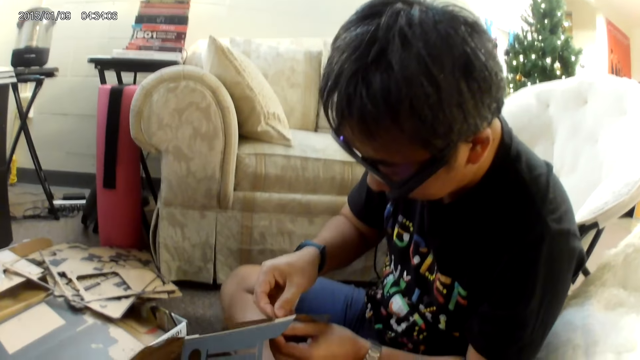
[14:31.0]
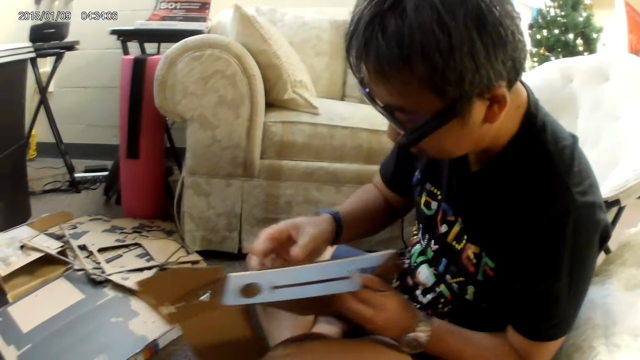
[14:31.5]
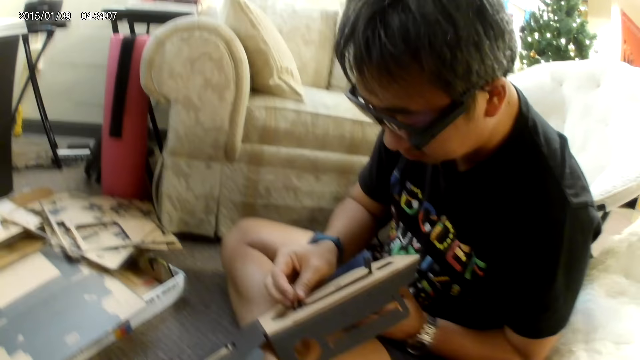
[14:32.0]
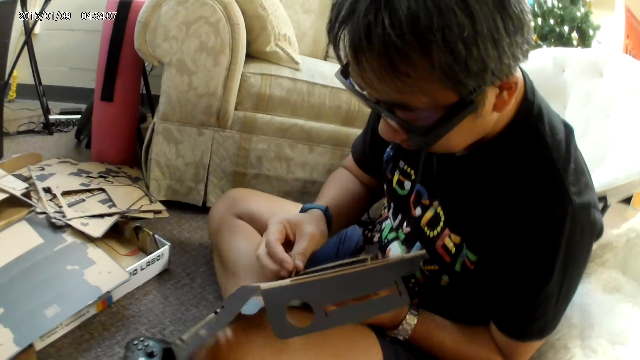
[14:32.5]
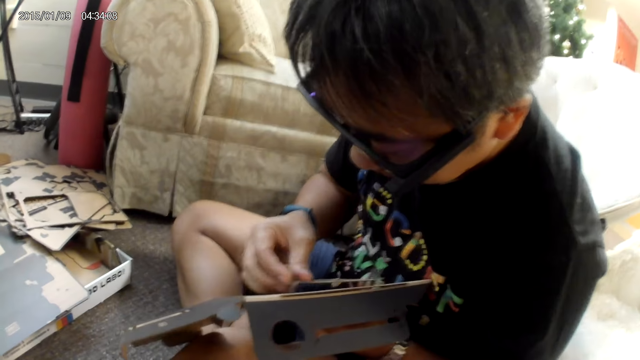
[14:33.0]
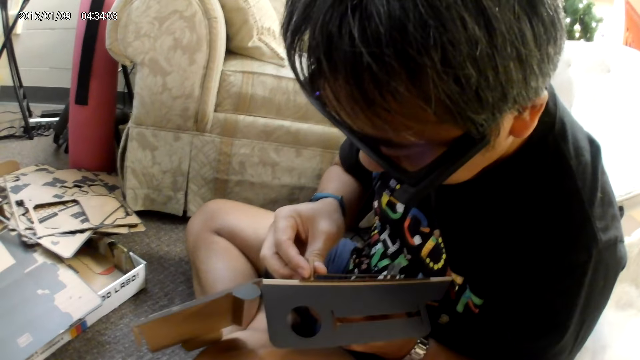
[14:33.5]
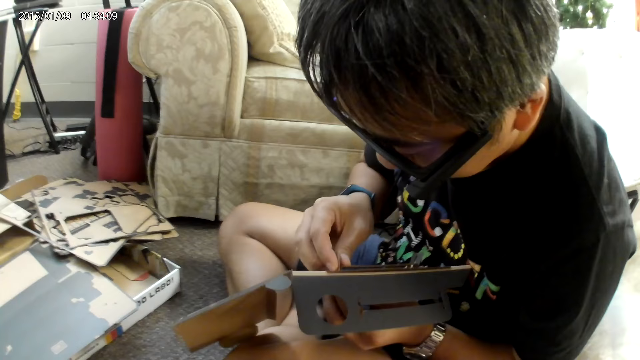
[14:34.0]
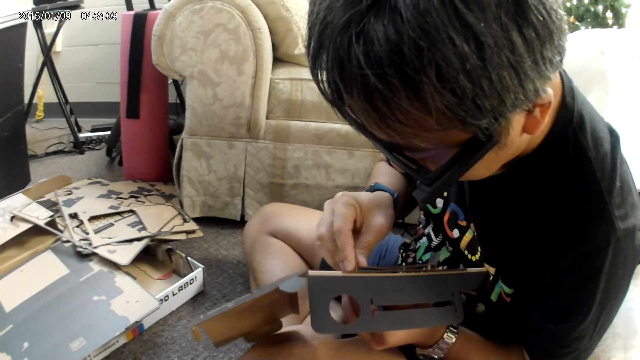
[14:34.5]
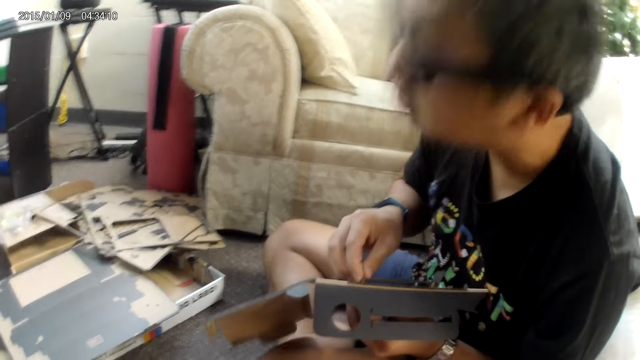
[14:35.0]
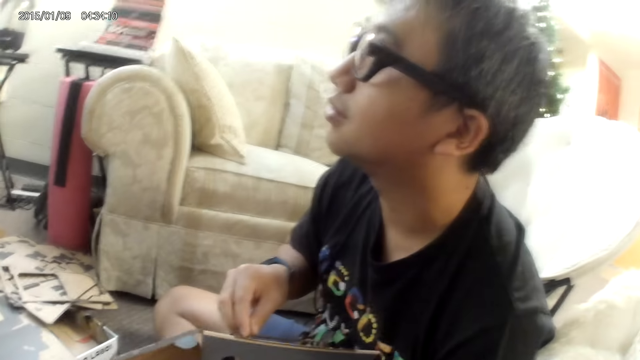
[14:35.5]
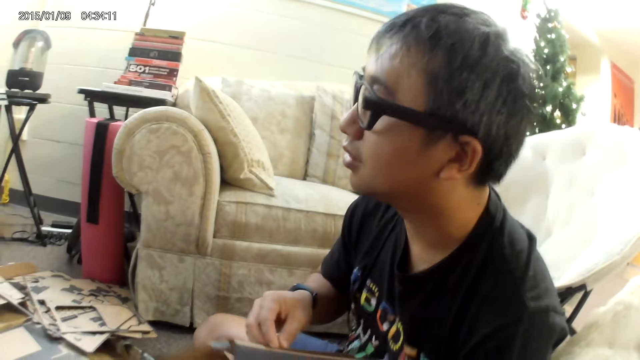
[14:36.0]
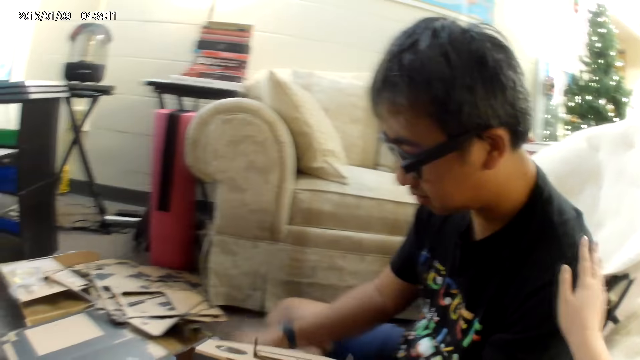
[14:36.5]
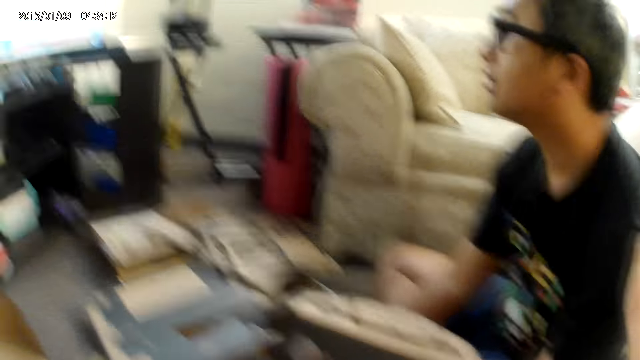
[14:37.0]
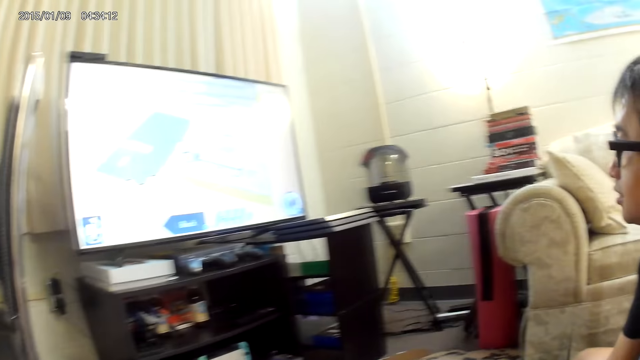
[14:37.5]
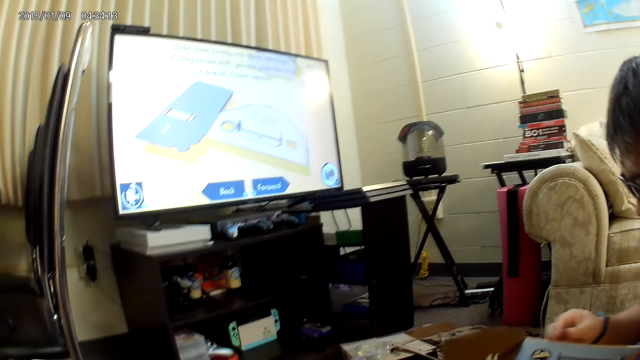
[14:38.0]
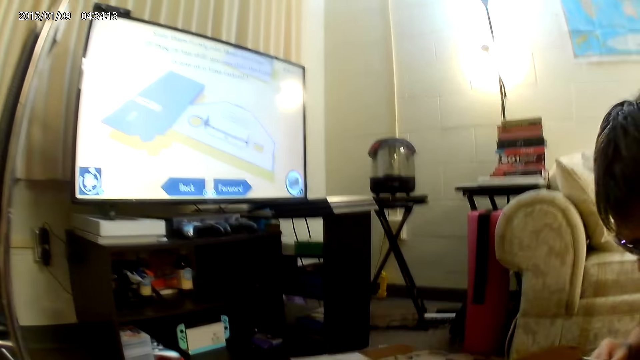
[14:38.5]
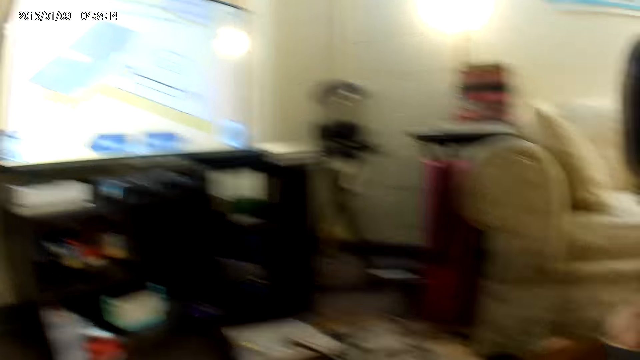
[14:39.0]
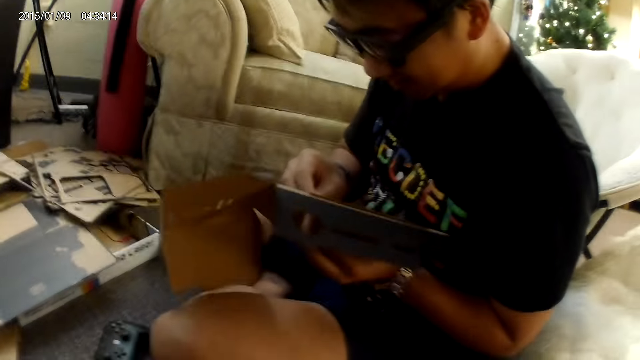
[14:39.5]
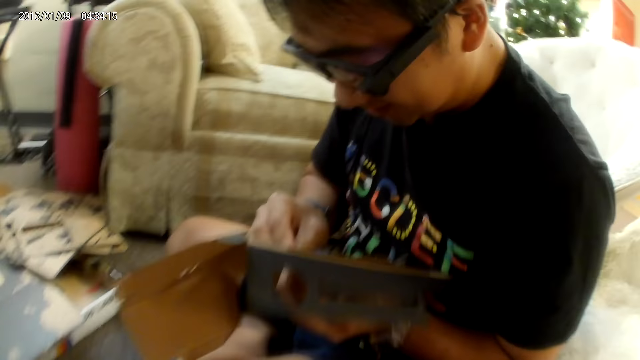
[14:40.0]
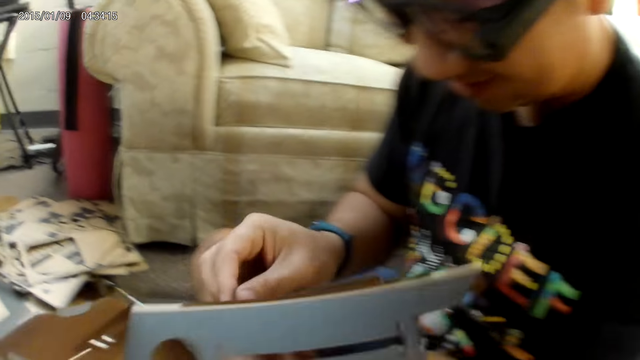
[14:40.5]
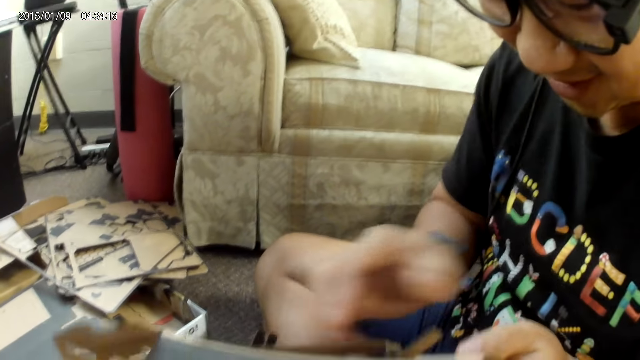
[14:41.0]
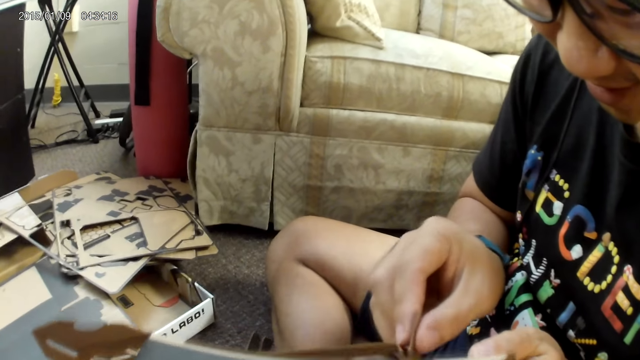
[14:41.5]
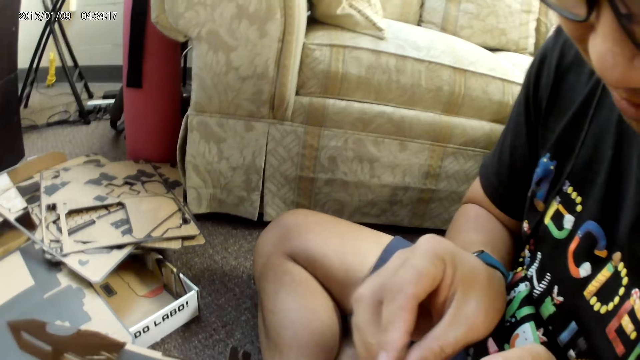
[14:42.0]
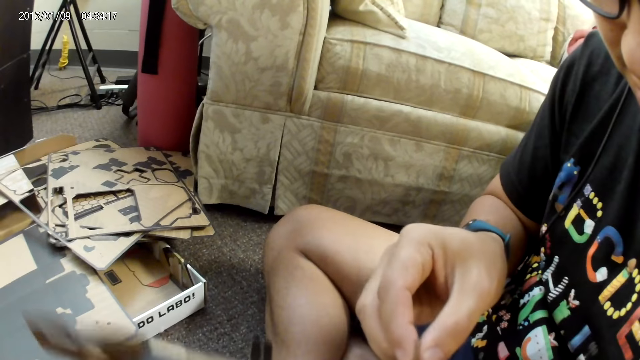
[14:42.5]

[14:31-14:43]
The camera wearer taps the shoulder of a man with her right hand. The man holds the game controller with his right hand. He plays a cardboard box game. He assembles the cardboard pieces with both hands. He inserts a piece of a cardboard box in a cardboard box.

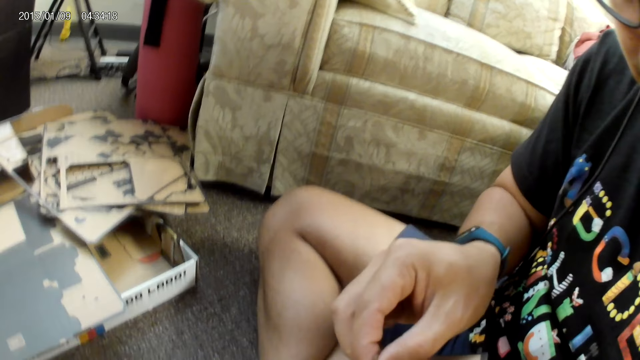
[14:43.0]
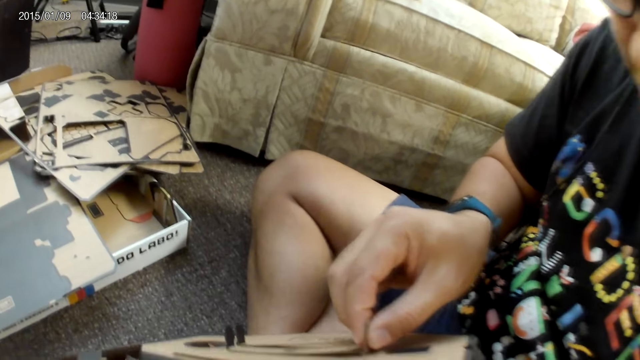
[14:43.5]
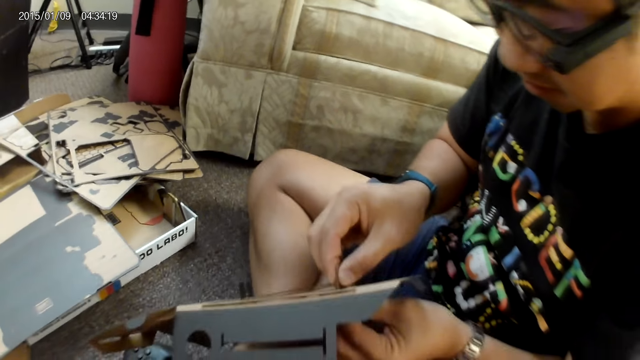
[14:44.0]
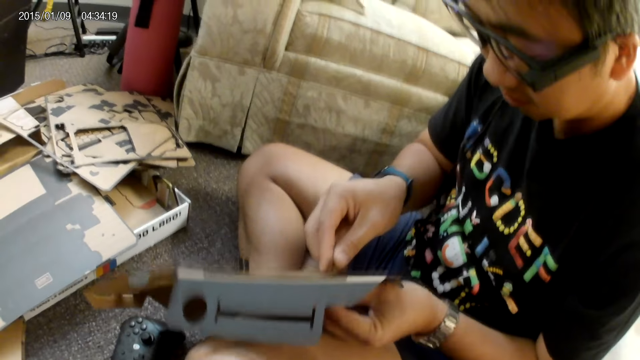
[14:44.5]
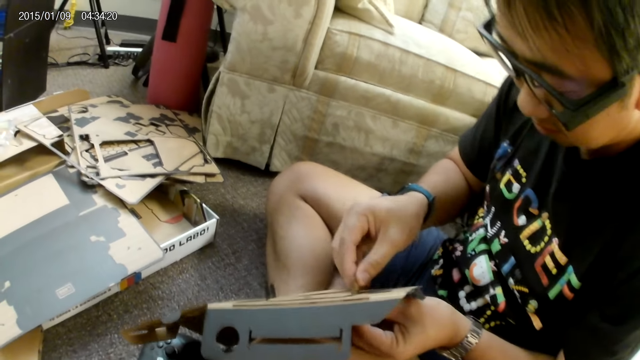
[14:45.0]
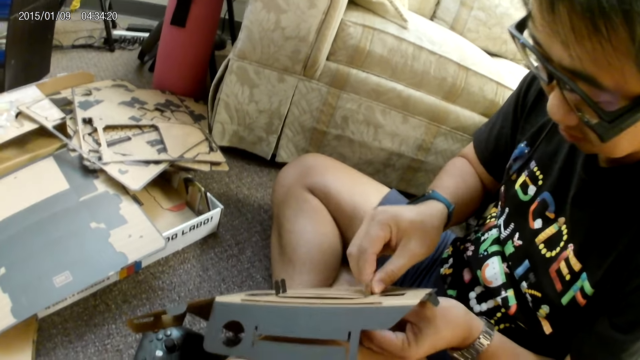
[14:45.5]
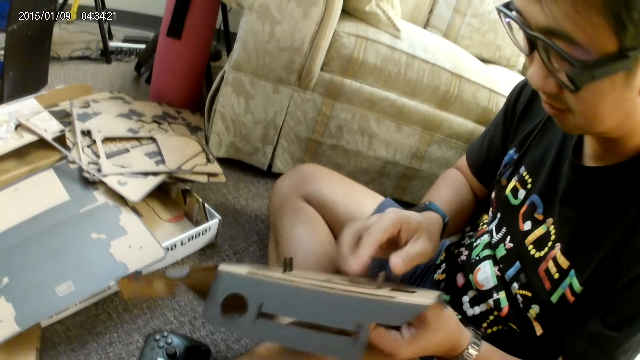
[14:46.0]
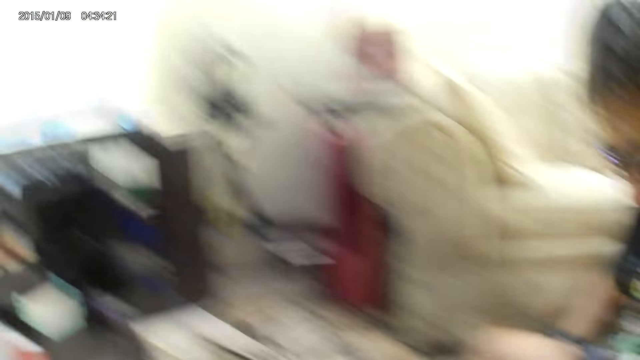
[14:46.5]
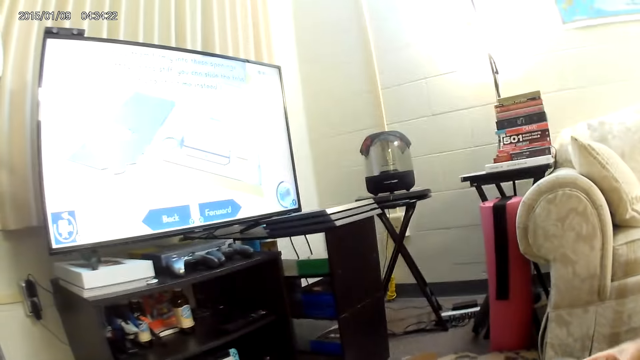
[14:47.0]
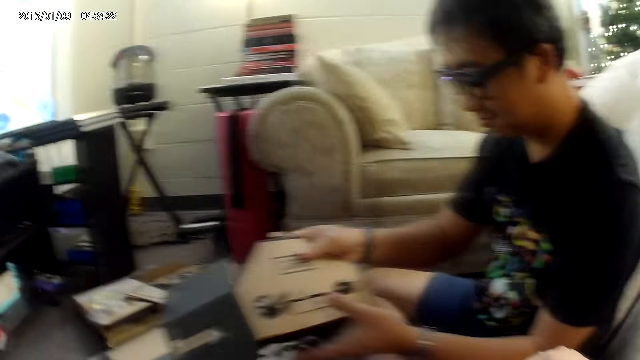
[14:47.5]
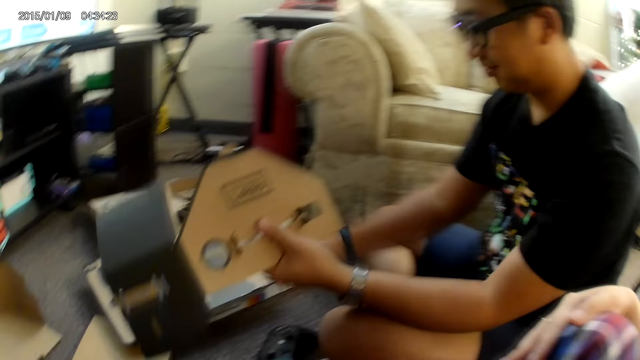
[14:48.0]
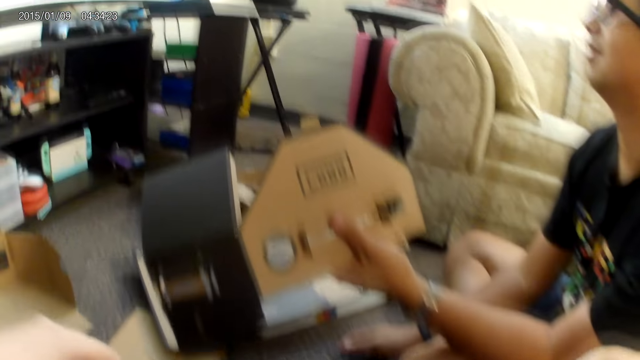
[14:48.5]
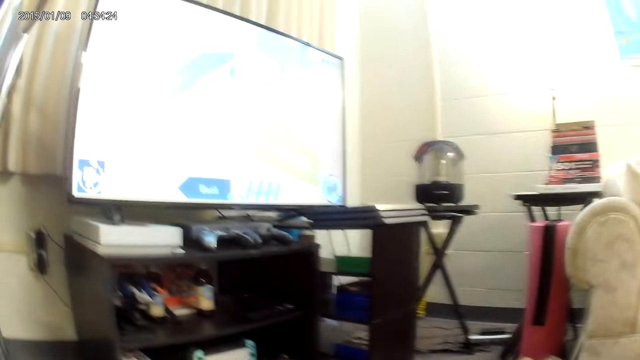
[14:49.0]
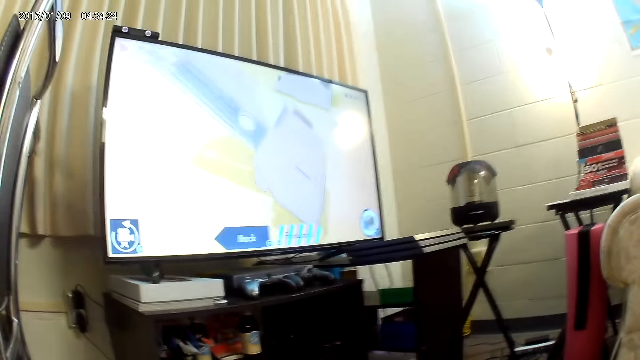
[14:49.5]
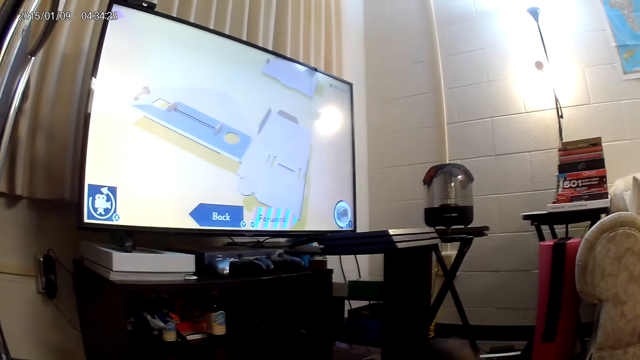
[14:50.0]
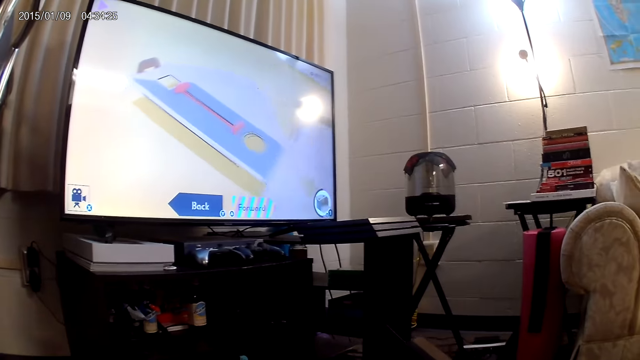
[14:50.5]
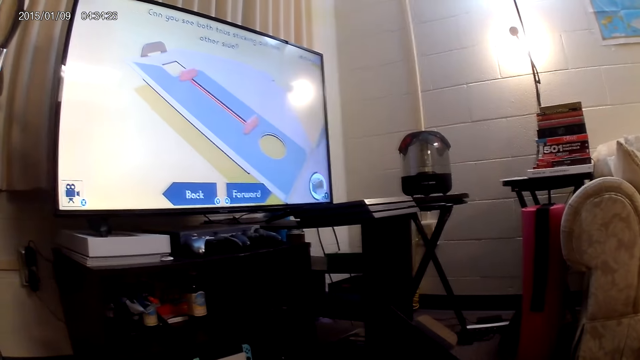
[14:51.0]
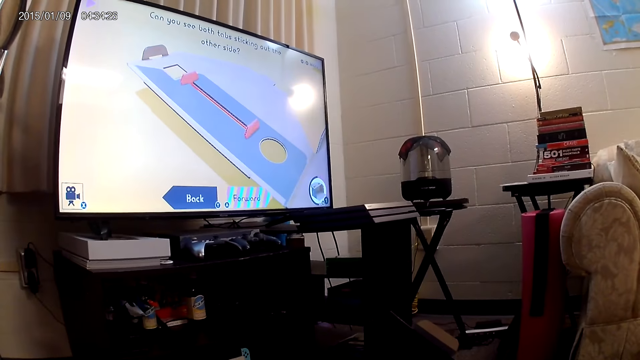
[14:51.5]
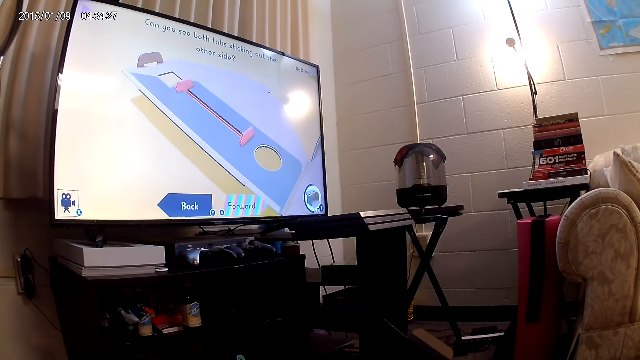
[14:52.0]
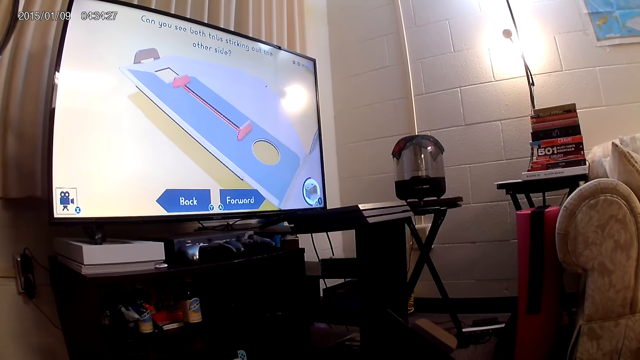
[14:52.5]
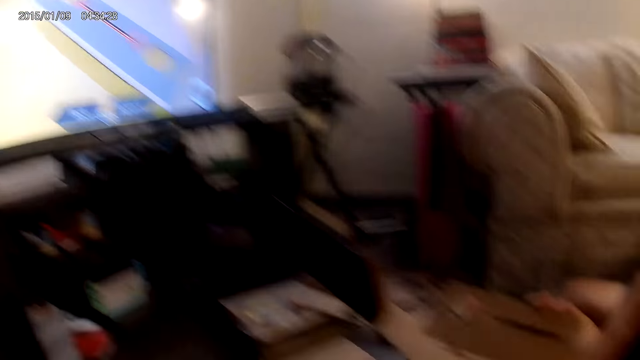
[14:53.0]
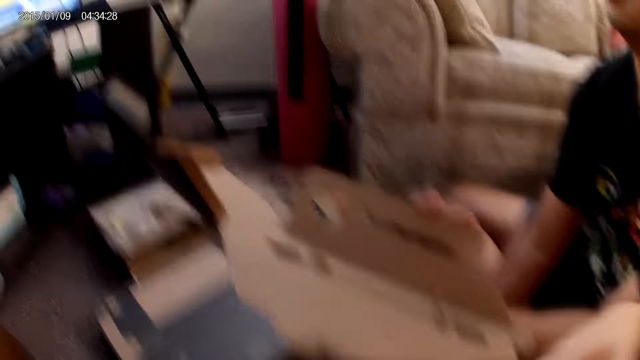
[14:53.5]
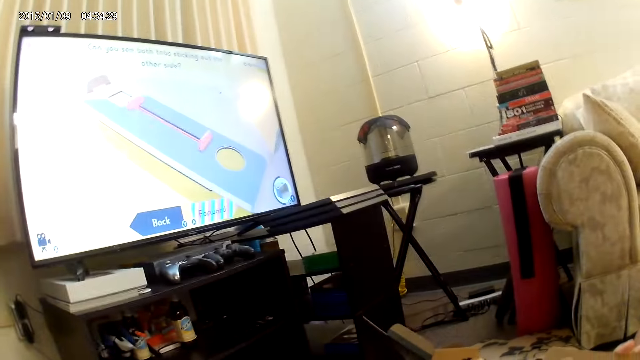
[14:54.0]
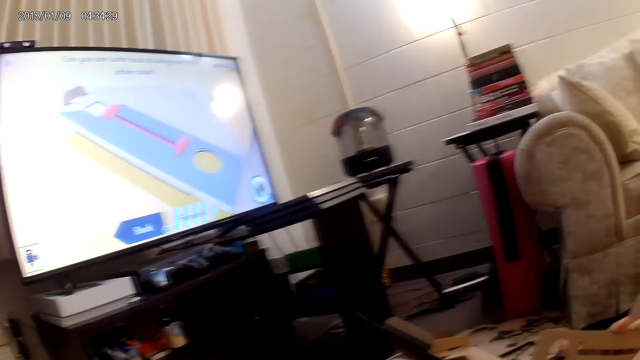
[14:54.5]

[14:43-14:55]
A man holds the assembled cardboard piece with his left hand. He plays a cardboard box game.
